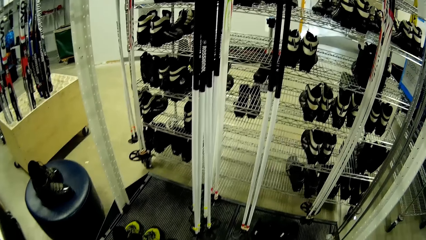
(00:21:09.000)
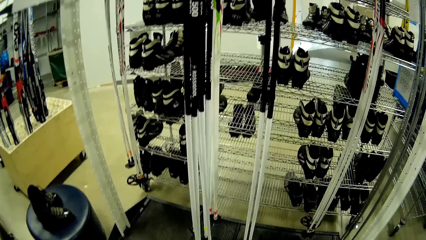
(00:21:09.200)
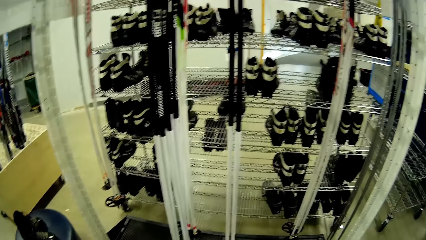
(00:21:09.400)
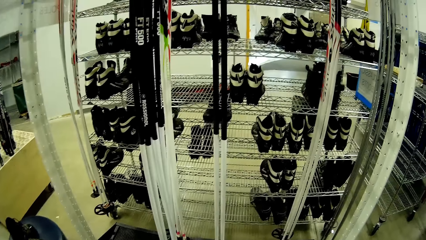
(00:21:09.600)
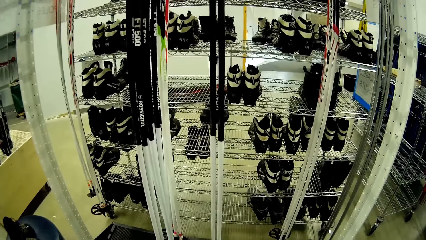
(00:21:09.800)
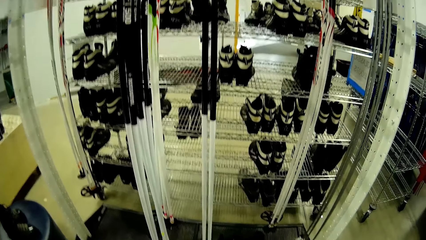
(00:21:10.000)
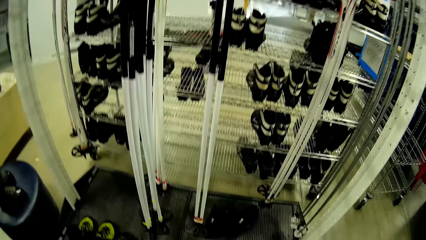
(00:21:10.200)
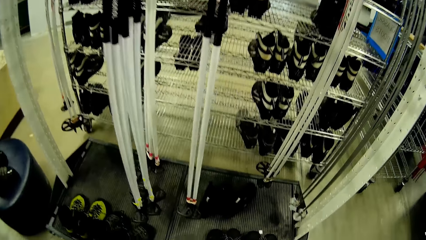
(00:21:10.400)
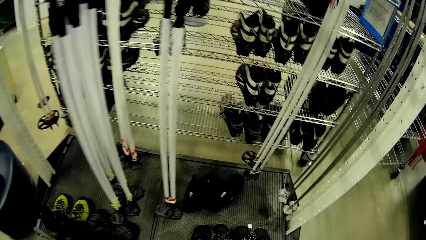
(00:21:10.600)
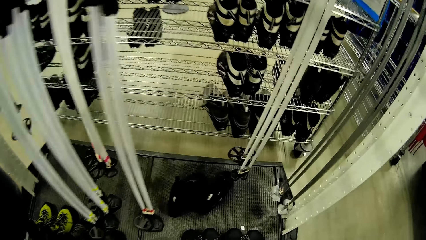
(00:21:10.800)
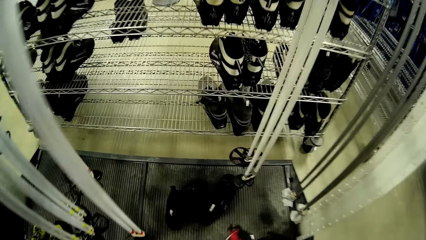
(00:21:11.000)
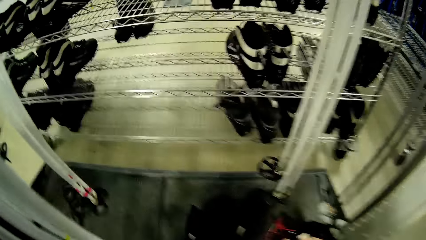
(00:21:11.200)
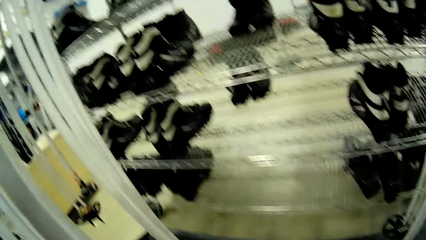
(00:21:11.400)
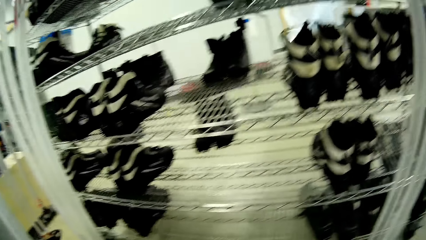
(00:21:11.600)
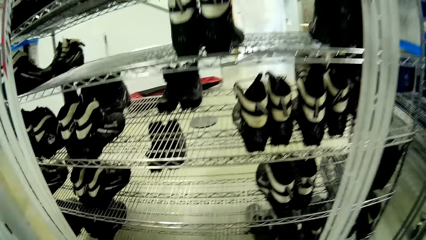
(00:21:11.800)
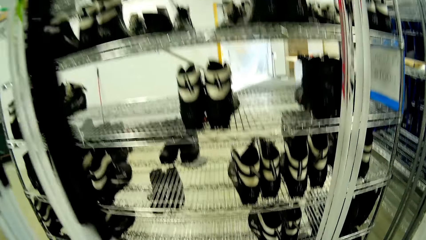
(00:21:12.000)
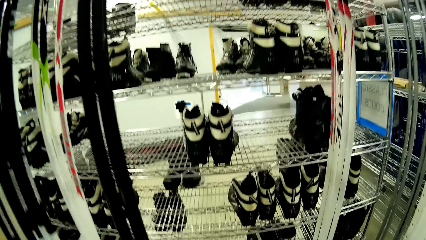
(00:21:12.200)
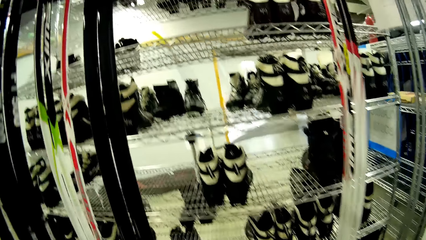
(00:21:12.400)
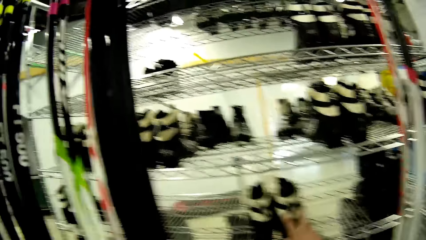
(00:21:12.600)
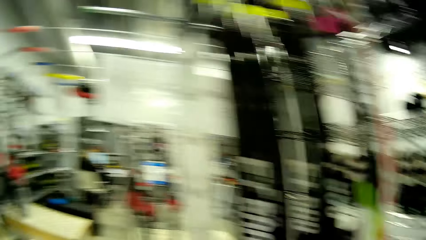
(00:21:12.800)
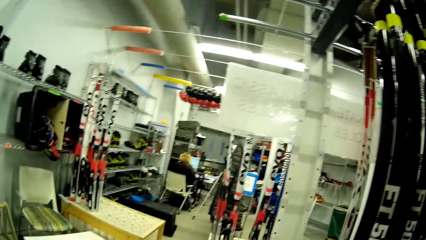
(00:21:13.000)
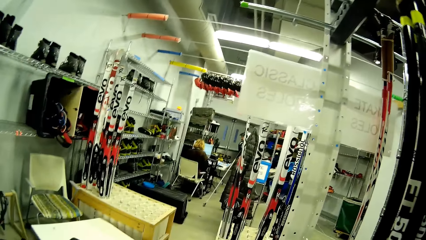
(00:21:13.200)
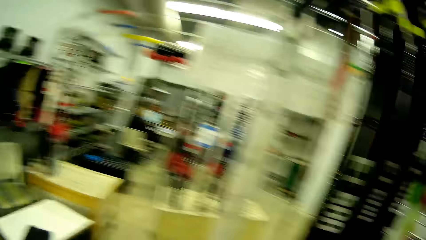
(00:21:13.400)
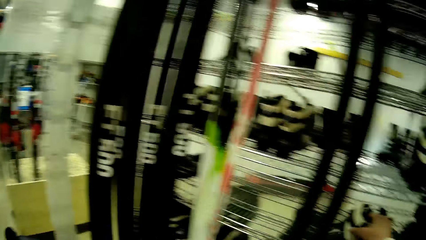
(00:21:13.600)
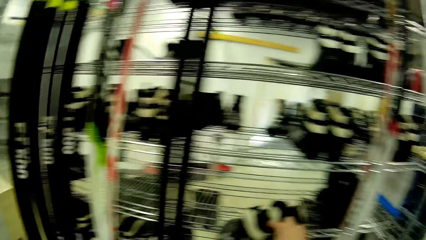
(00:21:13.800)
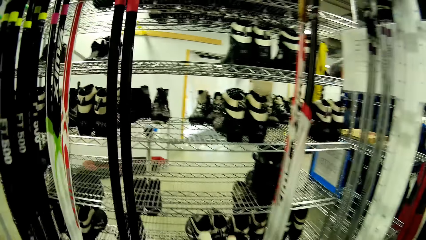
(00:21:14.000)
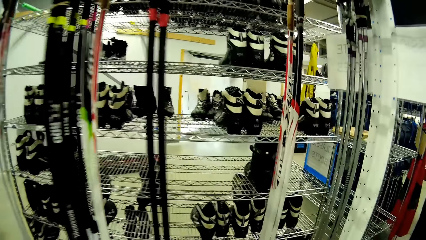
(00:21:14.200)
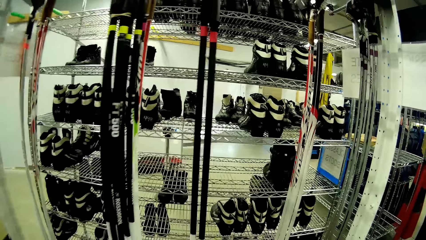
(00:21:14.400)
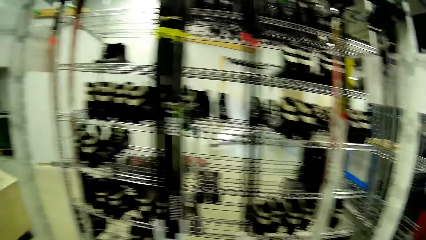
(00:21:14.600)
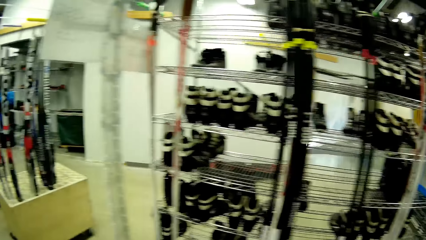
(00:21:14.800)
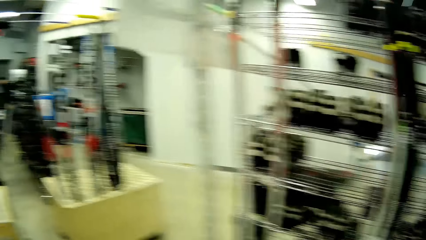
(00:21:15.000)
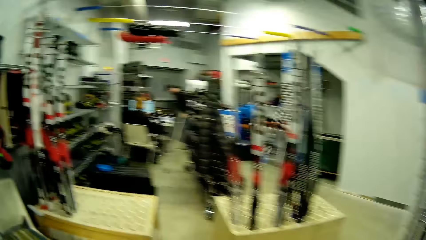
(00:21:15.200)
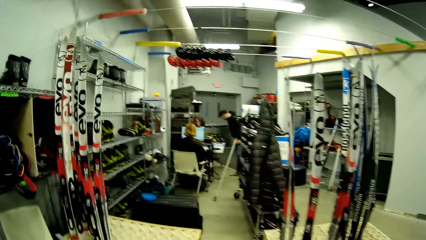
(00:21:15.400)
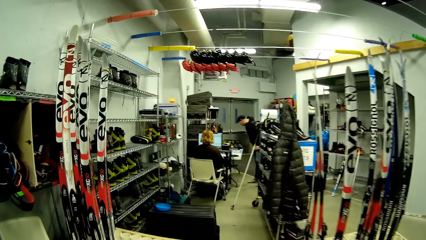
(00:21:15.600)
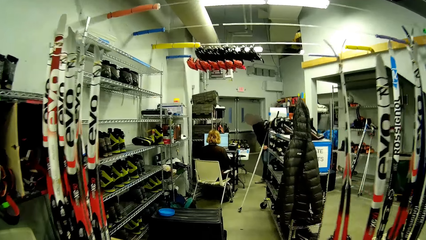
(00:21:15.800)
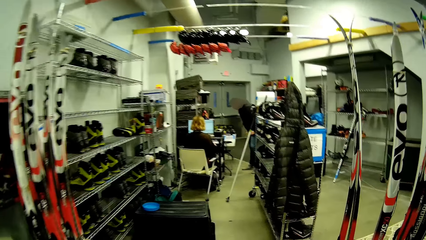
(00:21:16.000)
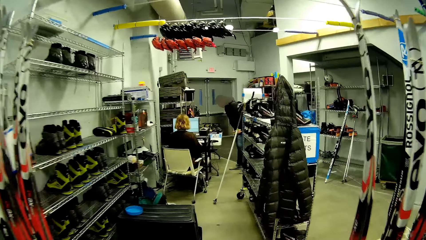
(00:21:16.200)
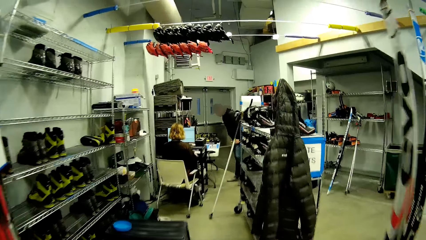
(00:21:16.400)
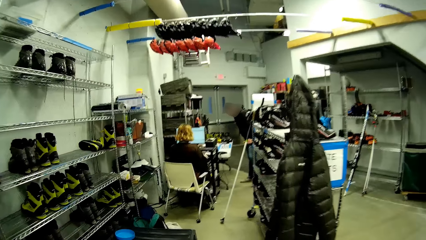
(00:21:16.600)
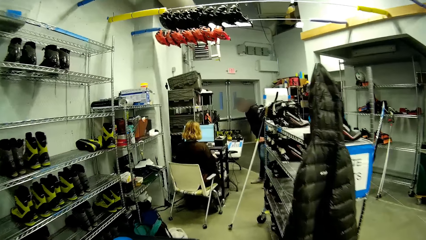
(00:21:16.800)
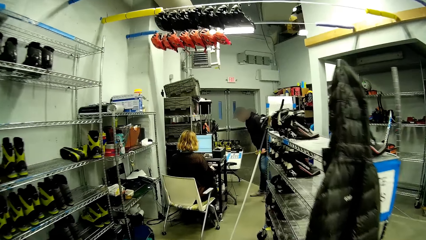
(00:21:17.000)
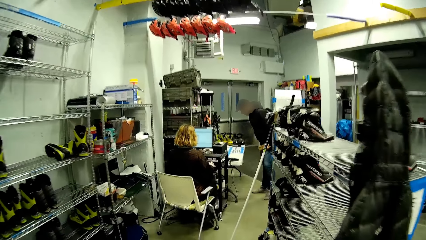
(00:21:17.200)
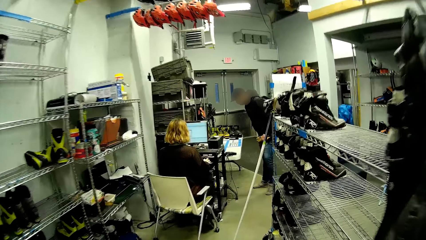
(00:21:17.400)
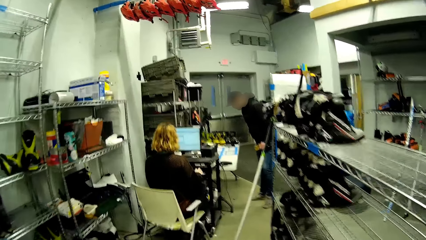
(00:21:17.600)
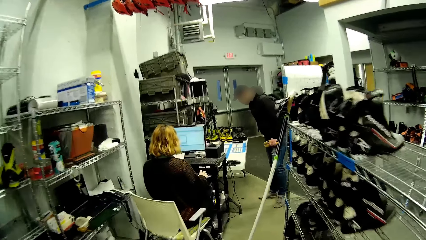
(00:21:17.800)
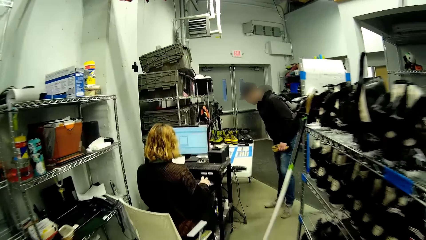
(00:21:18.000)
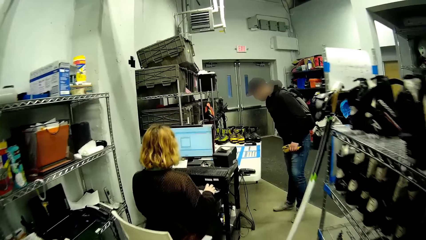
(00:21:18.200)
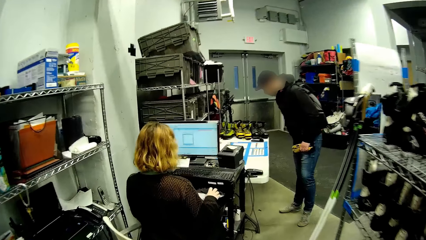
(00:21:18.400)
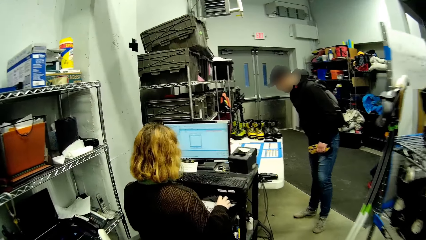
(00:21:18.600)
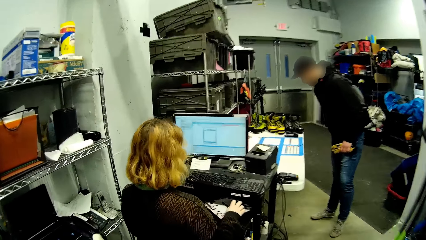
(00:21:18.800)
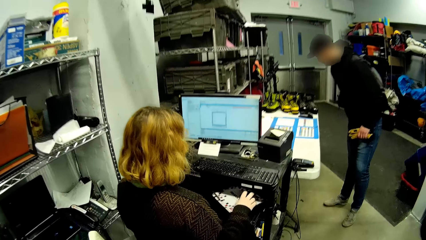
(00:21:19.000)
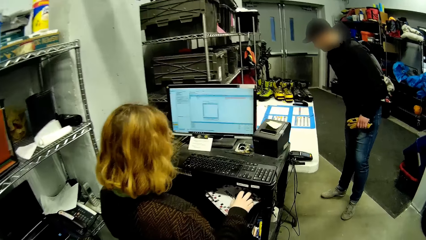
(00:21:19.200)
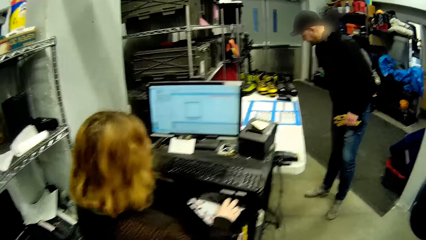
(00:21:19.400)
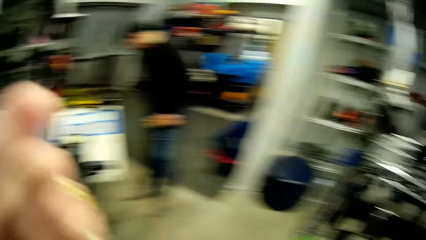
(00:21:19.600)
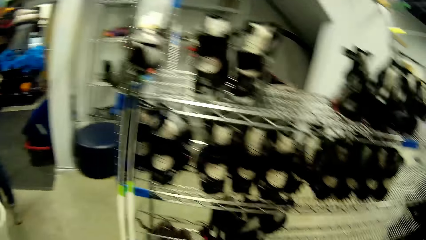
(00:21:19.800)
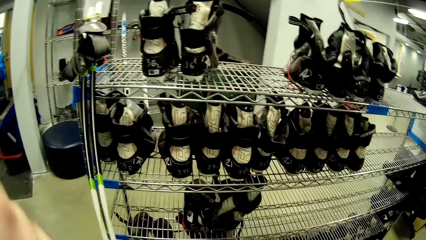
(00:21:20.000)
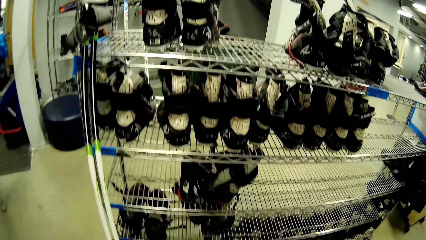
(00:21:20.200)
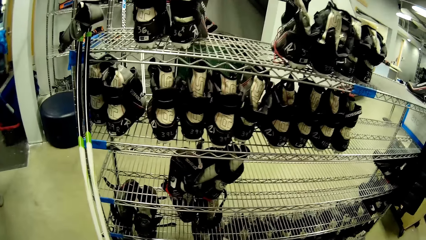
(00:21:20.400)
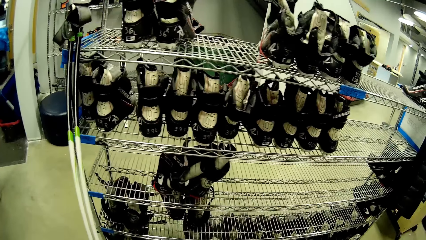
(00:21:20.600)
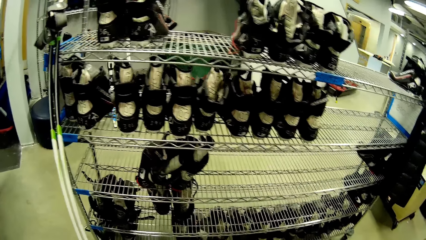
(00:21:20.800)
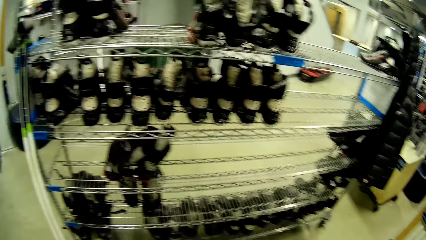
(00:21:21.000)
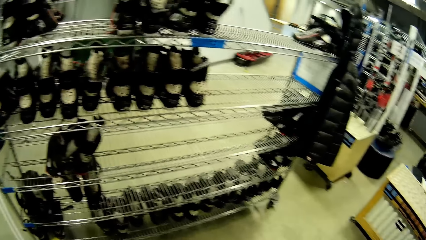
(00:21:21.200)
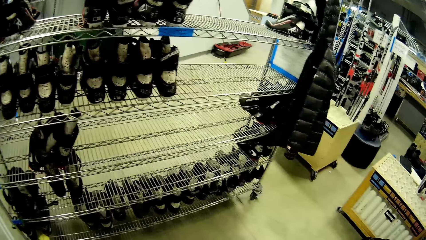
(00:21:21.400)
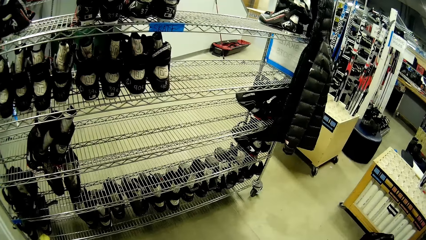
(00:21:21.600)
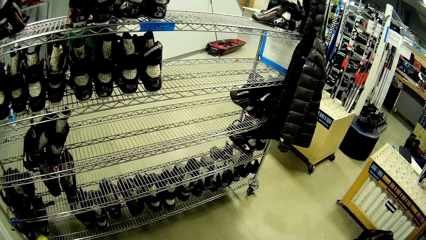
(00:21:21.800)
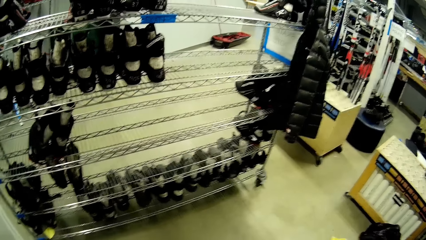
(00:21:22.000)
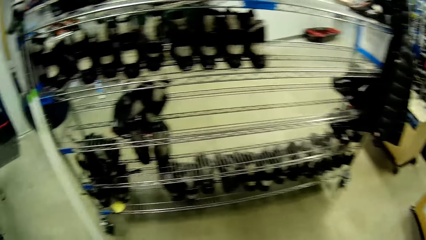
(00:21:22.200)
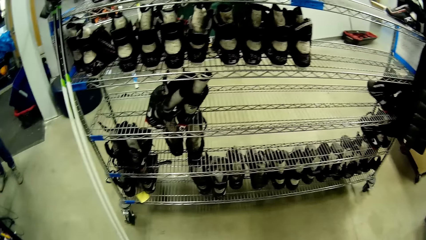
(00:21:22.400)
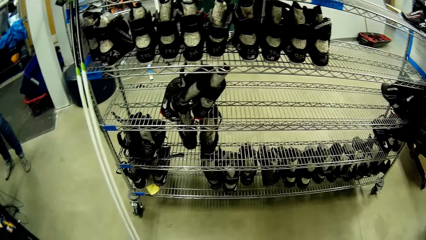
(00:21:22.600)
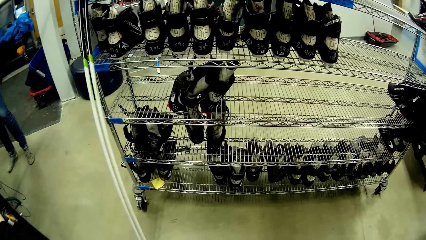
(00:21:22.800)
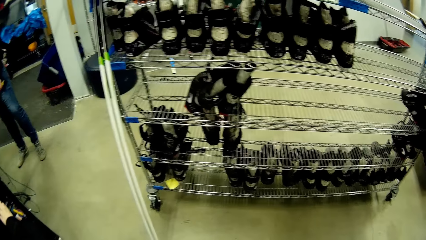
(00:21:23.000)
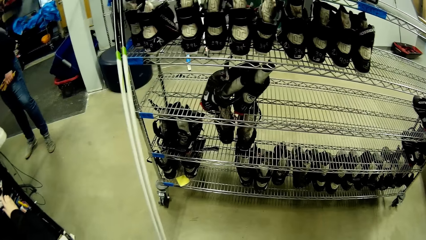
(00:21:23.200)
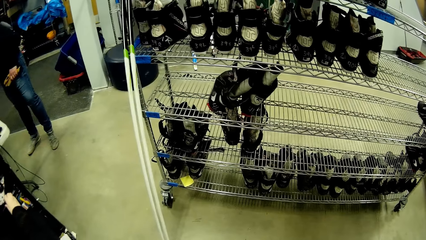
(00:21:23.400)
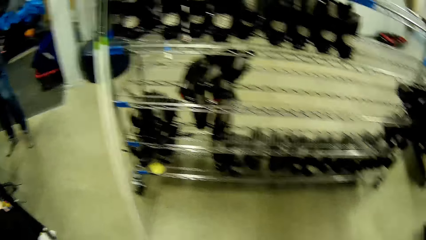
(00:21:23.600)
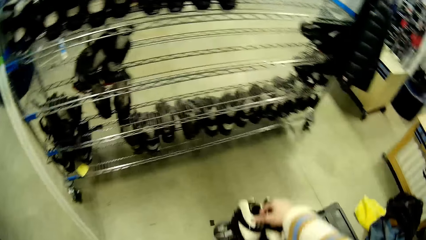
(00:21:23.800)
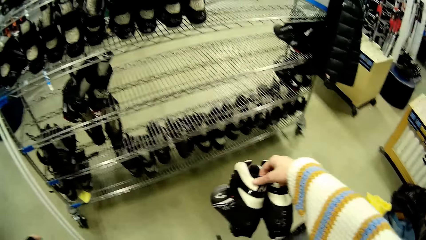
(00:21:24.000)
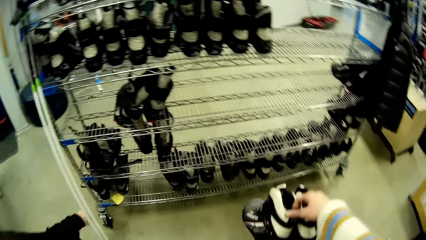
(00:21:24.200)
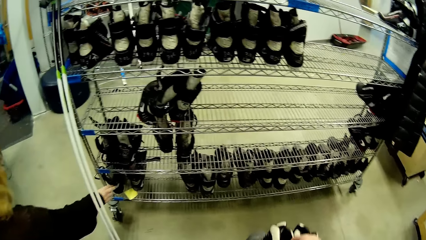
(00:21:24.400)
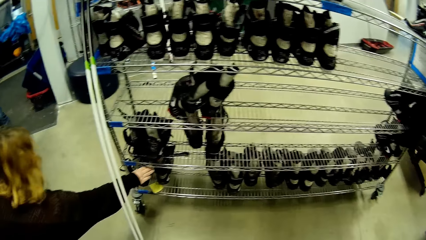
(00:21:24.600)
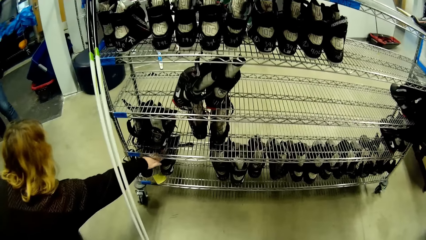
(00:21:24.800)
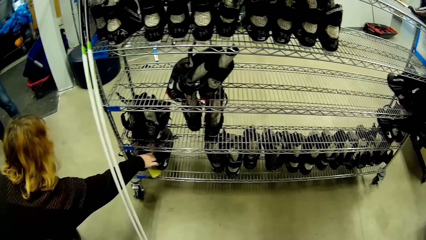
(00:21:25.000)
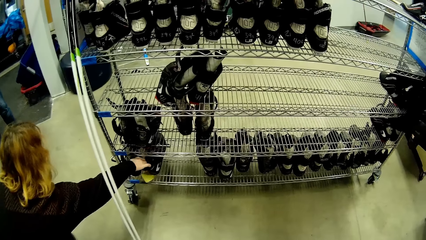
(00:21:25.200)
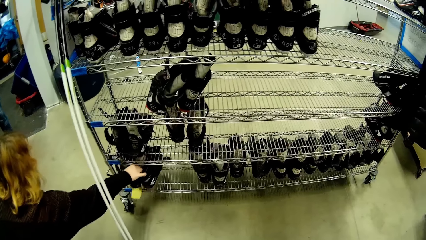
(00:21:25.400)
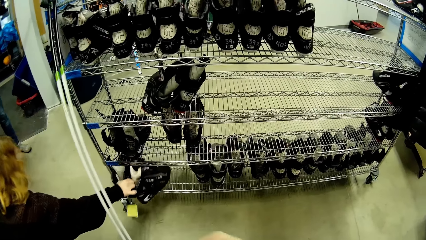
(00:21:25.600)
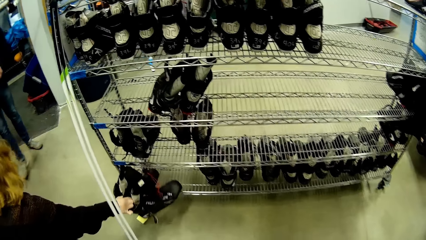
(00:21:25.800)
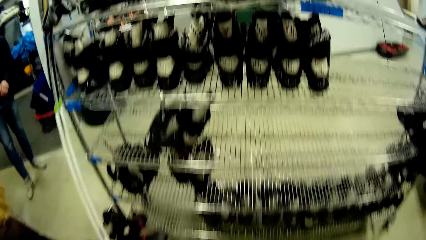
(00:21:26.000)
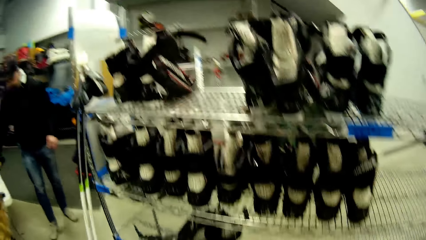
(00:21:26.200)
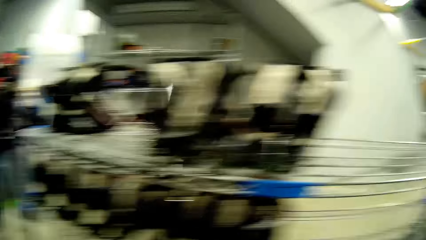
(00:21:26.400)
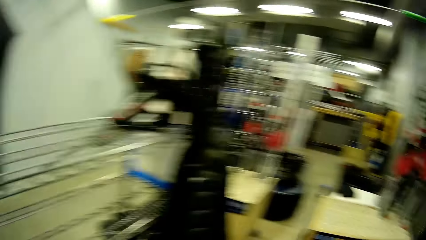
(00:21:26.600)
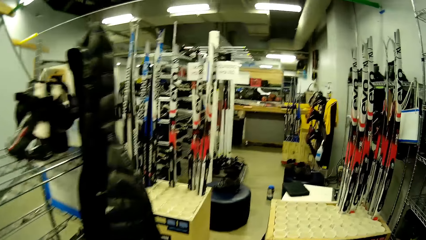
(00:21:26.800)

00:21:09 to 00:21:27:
The camera wearer puts the shoes down. They look at the shelves, turn around, and take the shoes from the shelf. They walk to a woman and a man in the shoe store. They look at the shelf. The woman picks a pair of boots from a rack with her right hand.
